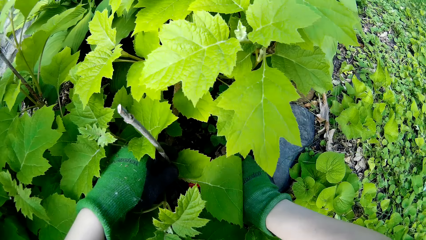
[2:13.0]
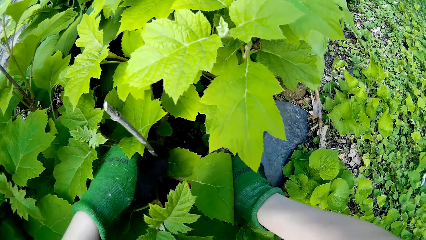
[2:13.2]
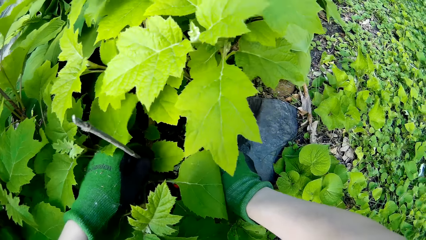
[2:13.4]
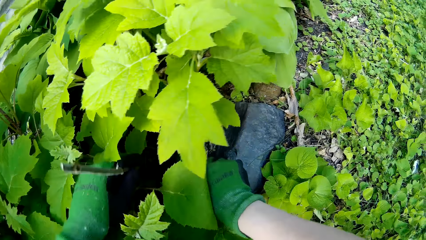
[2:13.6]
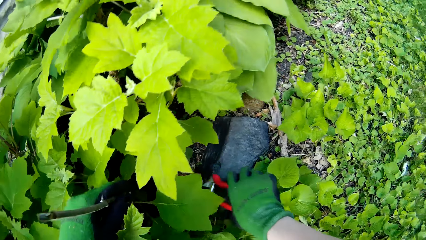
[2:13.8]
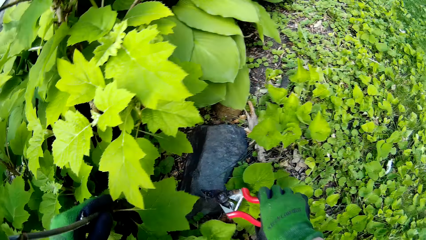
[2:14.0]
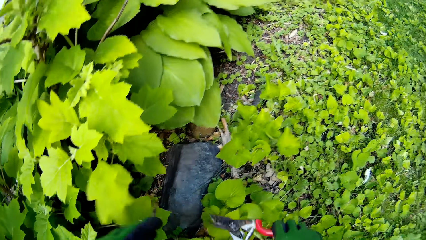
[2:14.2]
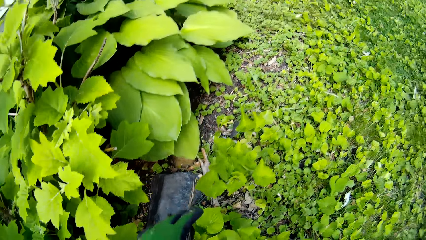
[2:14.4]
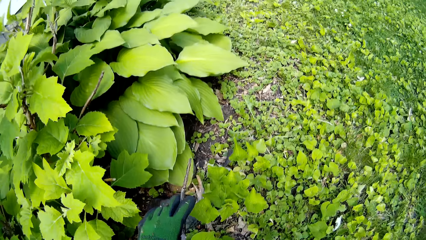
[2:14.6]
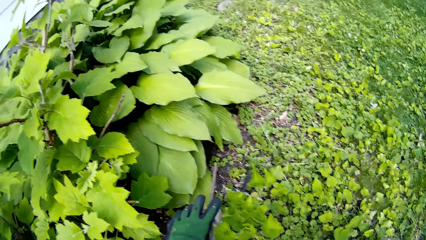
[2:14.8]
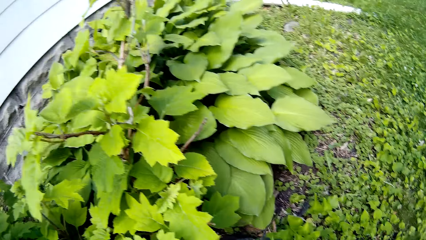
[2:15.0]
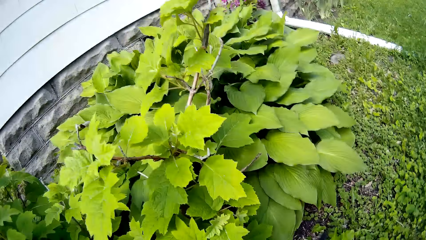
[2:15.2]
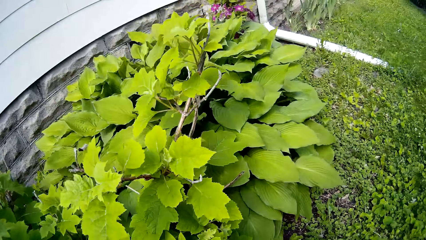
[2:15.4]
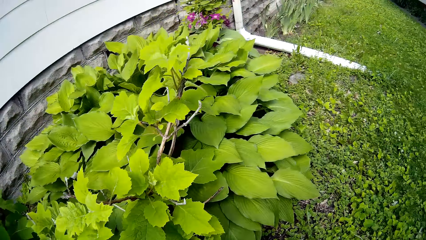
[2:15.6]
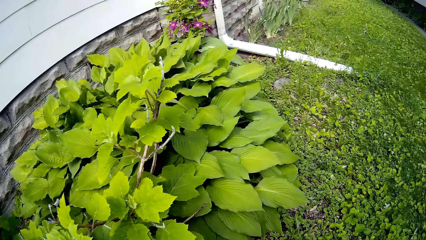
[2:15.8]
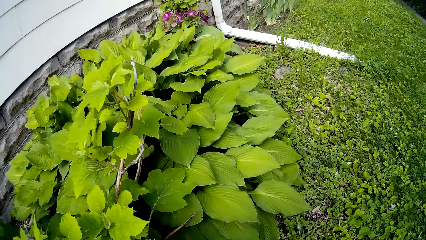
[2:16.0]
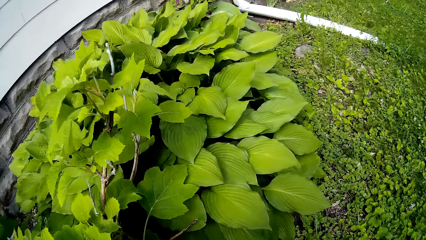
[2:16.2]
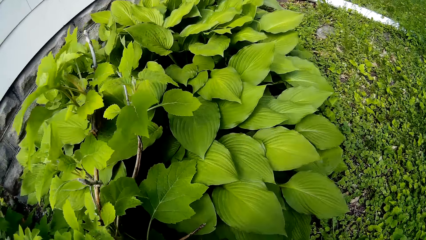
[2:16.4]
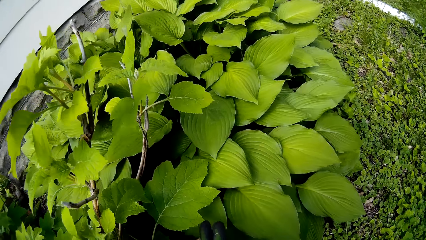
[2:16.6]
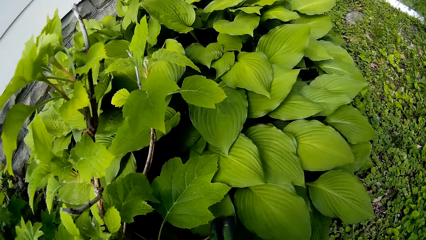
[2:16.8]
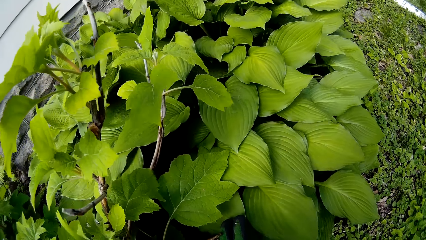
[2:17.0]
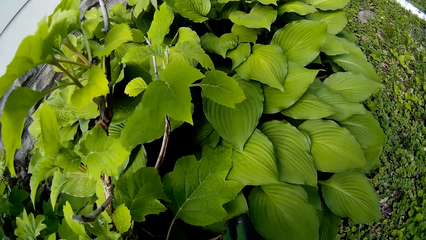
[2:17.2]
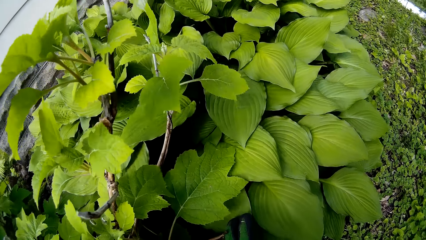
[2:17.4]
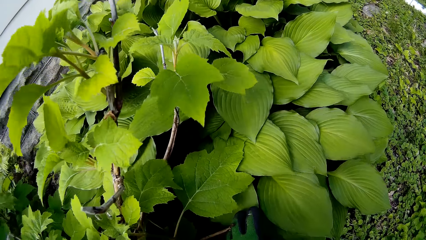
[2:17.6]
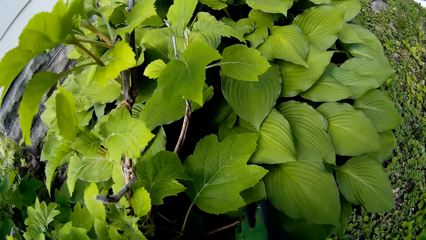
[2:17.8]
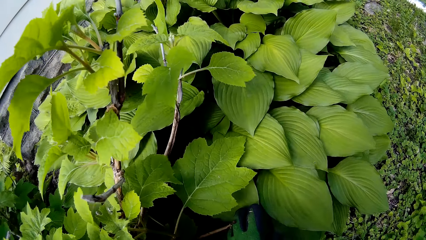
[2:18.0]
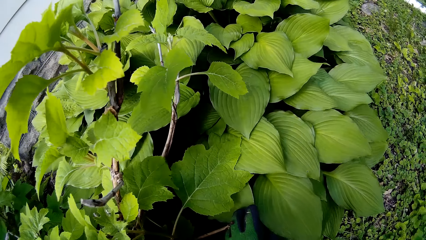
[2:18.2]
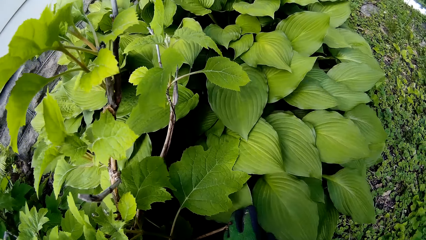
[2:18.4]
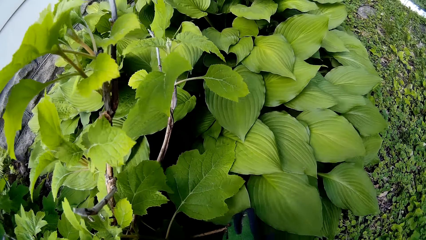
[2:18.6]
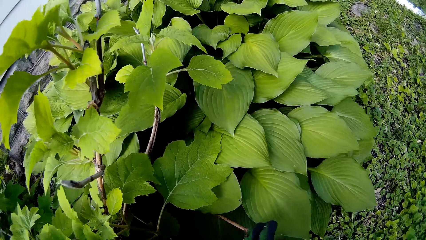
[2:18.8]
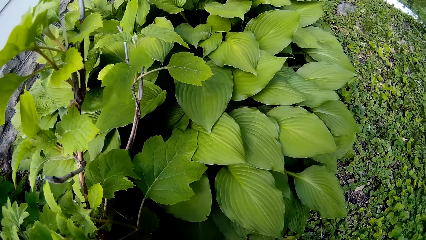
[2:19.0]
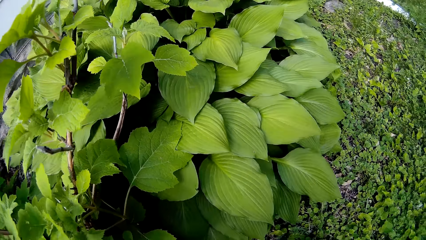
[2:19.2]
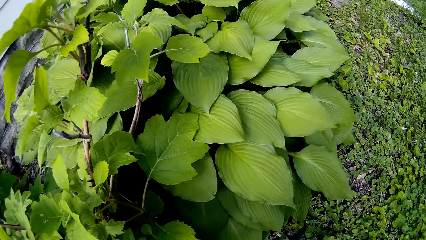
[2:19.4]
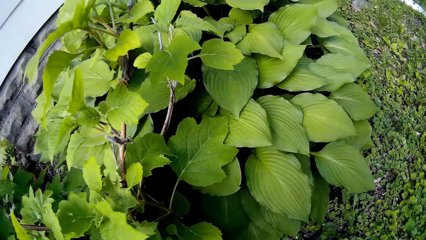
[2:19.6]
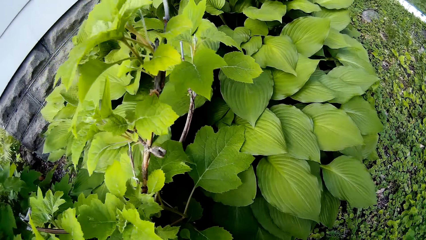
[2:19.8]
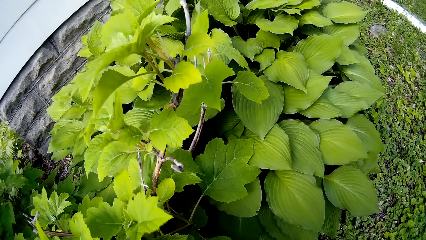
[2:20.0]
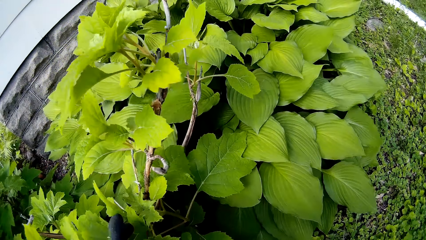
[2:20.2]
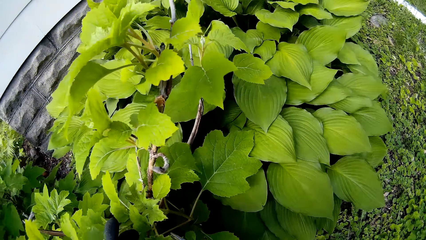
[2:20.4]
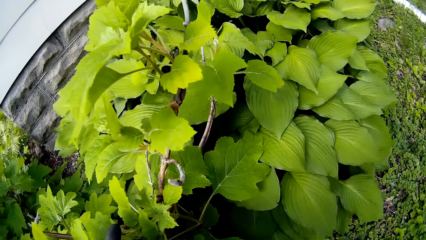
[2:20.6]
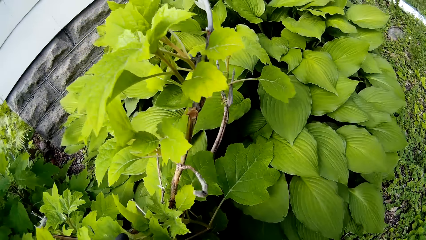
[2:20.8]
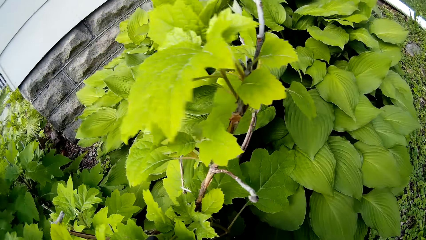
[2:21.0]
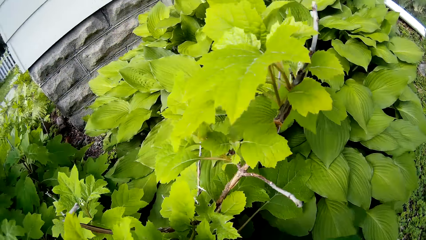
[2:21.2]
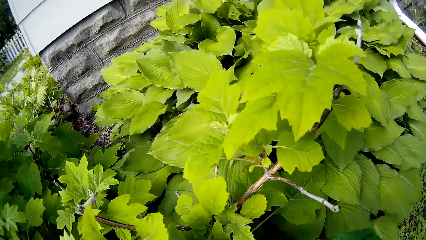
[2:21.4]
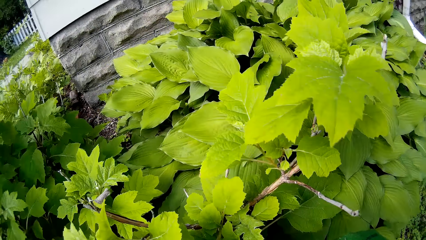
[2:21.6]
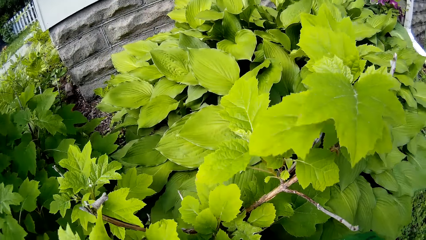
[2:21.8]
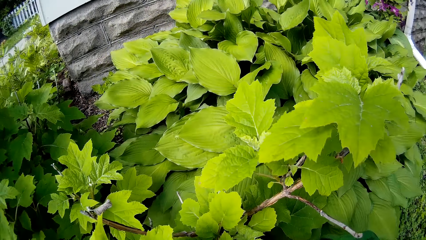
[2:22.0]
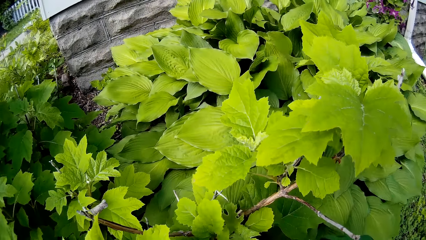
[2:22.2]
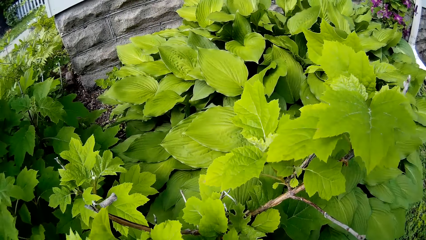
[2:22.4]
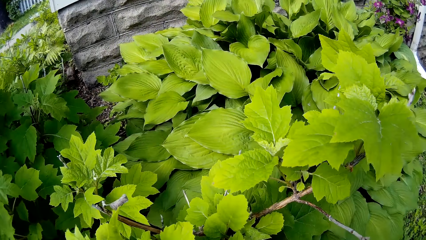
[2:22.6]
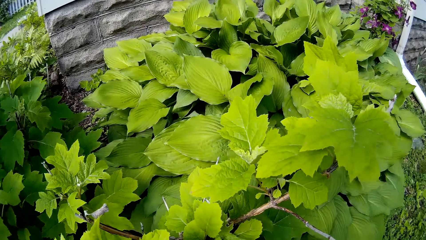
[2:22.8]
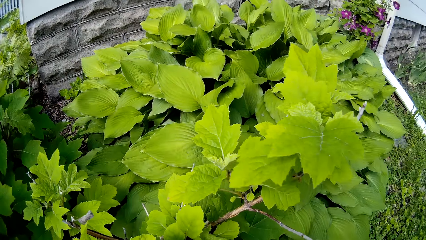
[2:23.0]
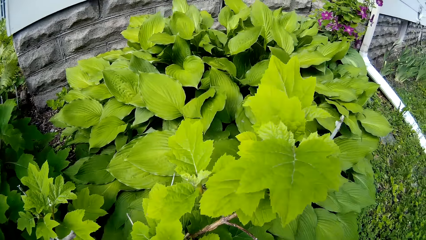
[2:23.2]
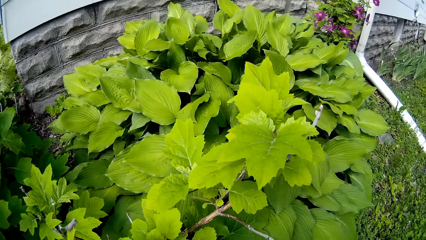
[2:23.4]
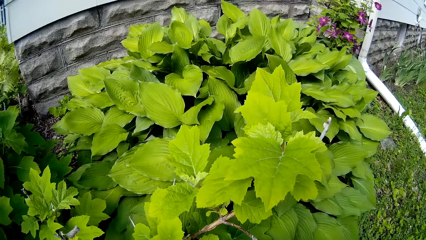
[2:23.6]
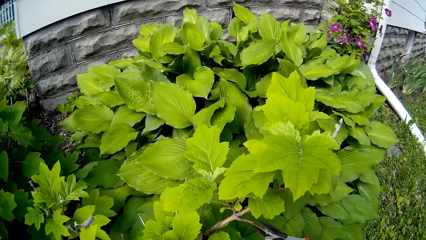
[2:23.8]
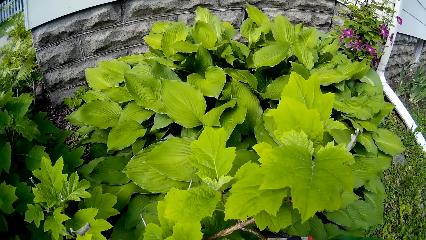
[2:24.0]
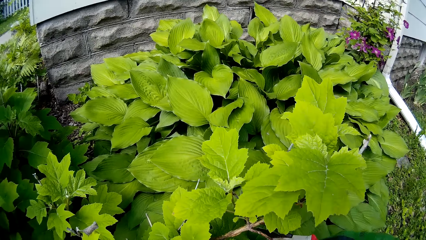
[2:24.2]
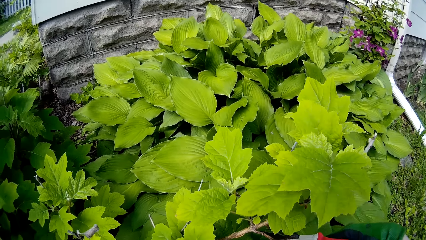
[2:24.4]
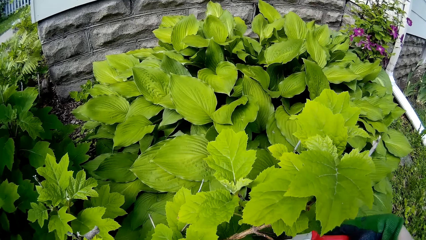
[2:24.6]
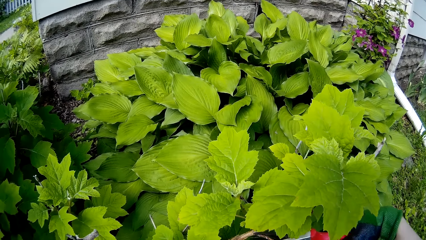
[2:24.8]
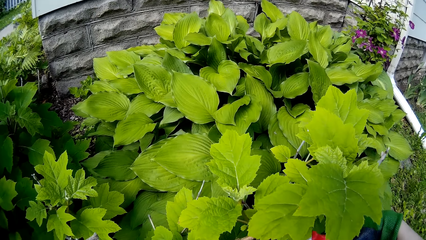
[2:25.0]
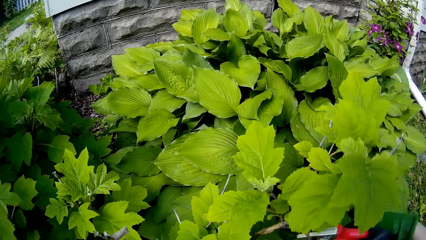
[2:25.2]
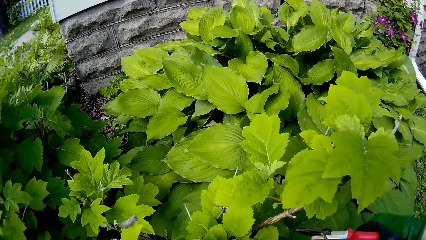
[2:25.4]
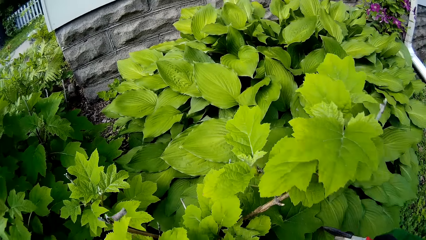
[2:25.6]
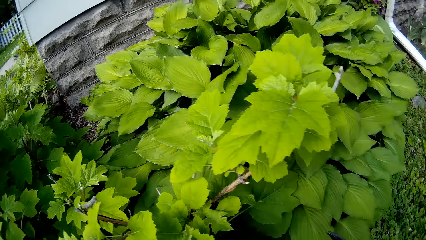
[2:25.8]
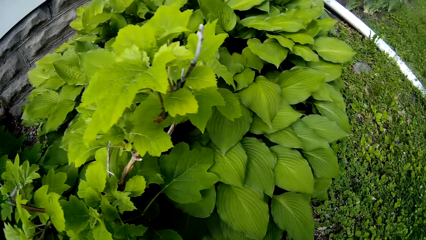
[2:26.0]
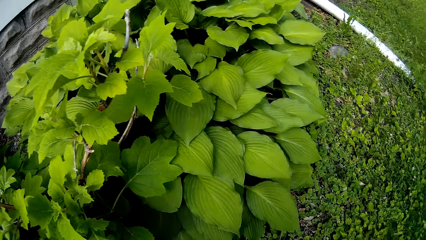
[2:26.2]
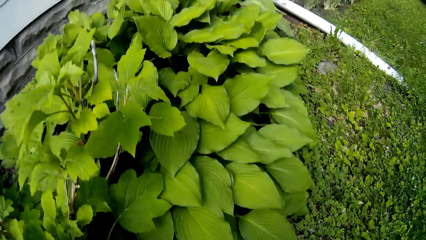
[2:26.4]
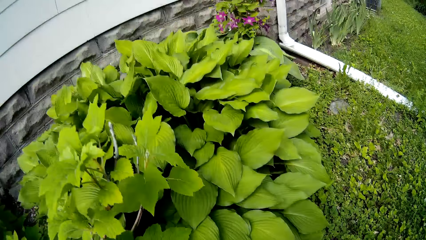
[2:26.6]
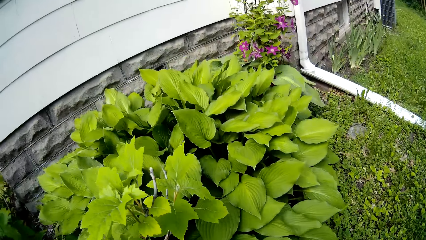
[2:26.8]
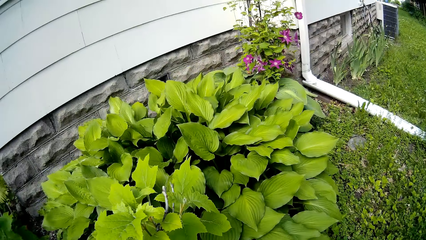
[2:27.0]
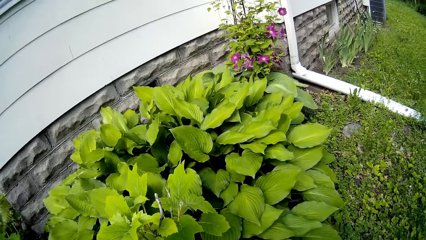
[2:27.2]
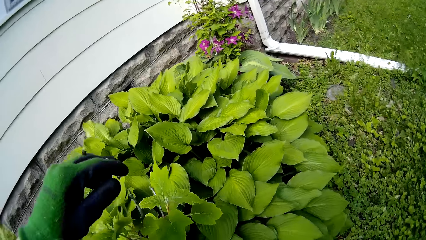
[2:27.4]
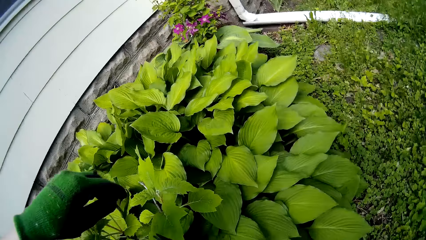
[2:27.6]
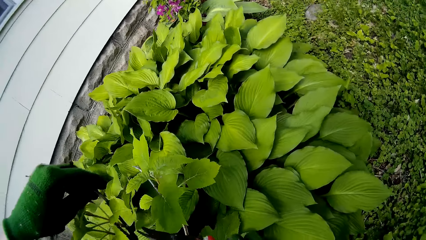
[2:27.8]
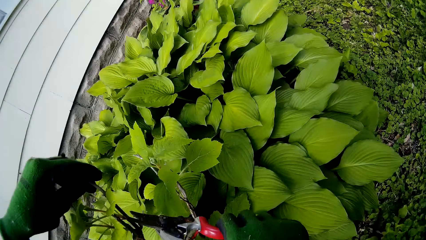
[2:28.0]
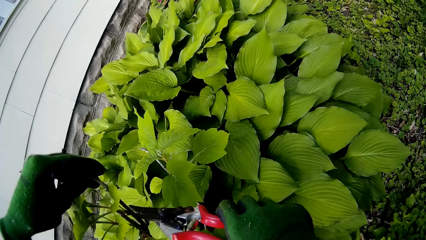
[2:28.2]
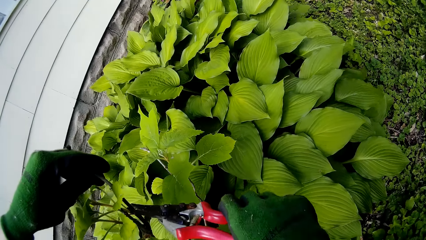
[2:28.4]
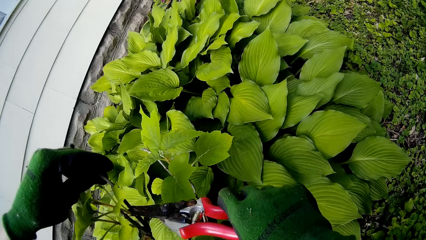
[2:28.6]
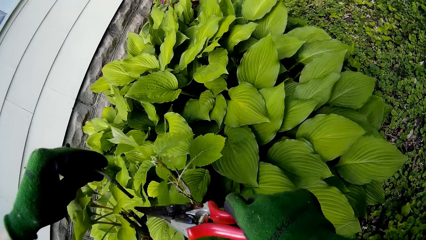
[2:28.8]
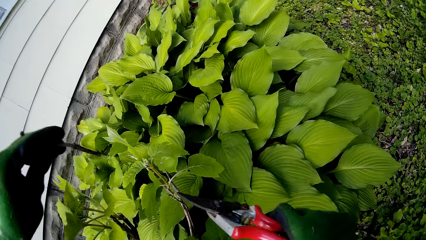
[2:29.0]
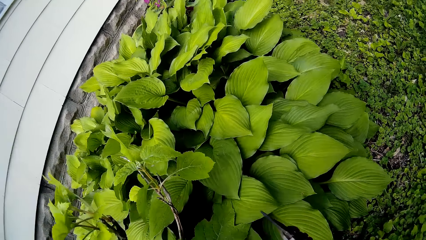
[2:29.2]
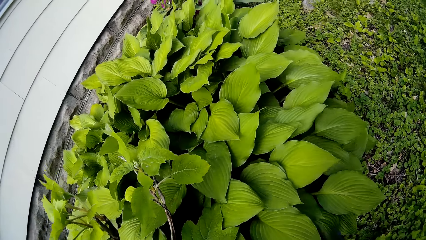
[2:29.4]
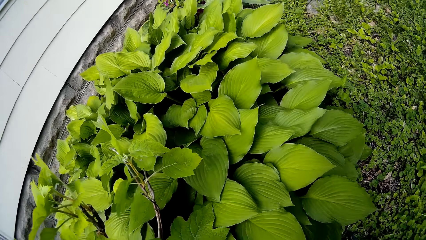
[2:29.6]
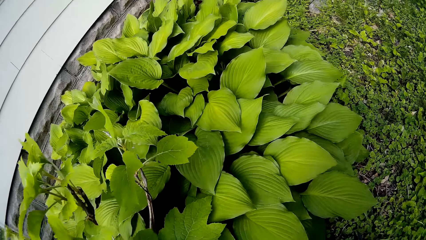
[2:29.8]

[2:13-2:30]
The camera wearer cuts a branch of the tree with the plant cutter in her right hand. She drops the branch on the ground with her left hand. She looks at the plant. She cuts the branch of the tree with the plant cutter in her right hand. She holds a twig of the tree with her left hand. She cuts the twig of the tree with the plant cutter in her right hand.
